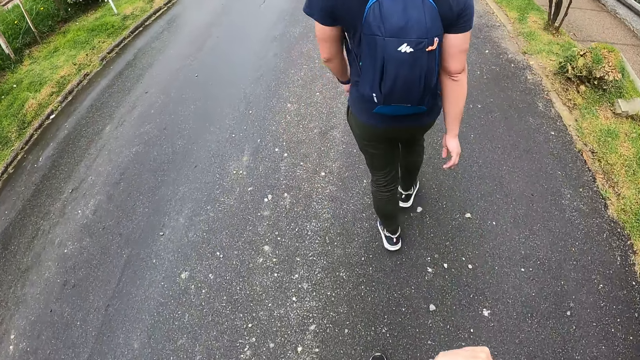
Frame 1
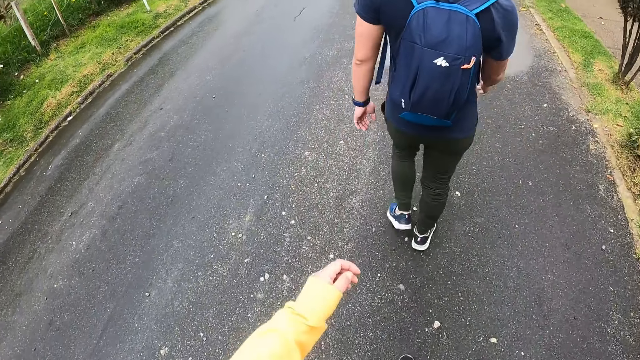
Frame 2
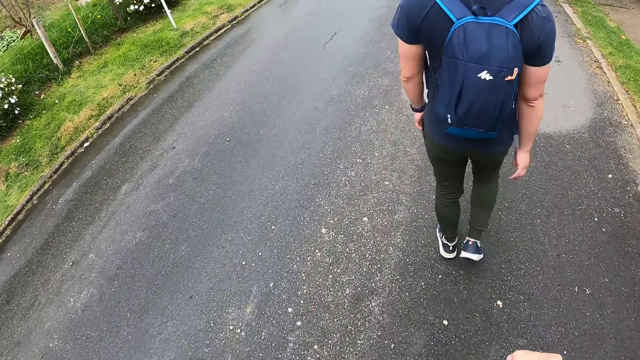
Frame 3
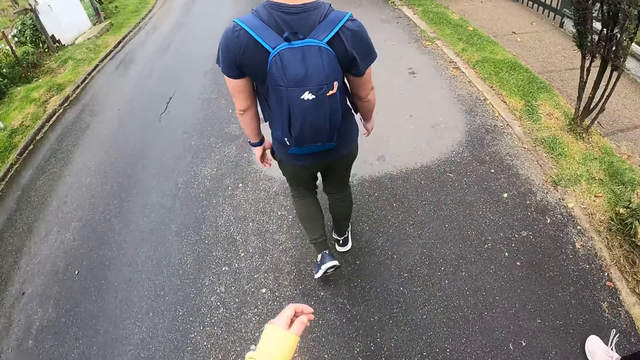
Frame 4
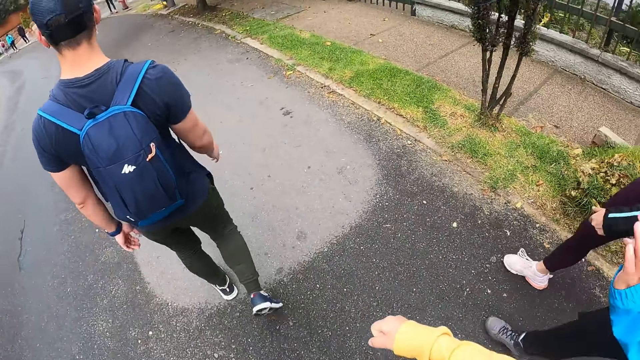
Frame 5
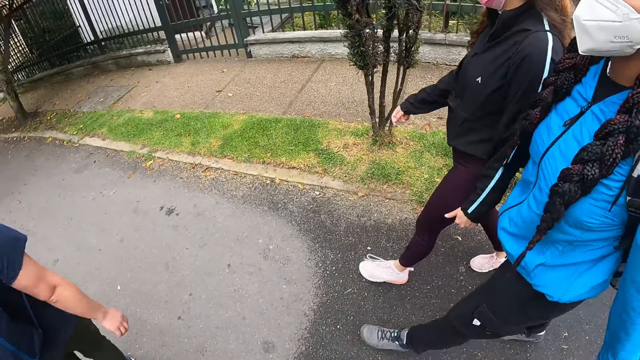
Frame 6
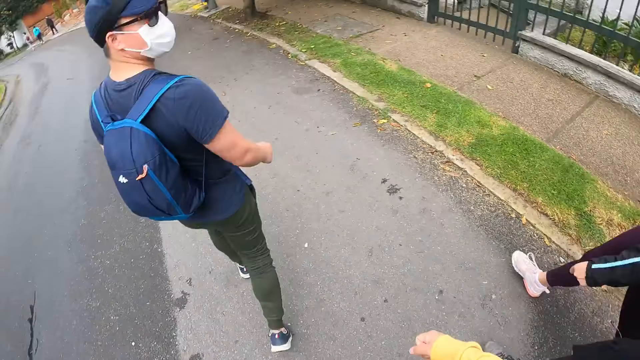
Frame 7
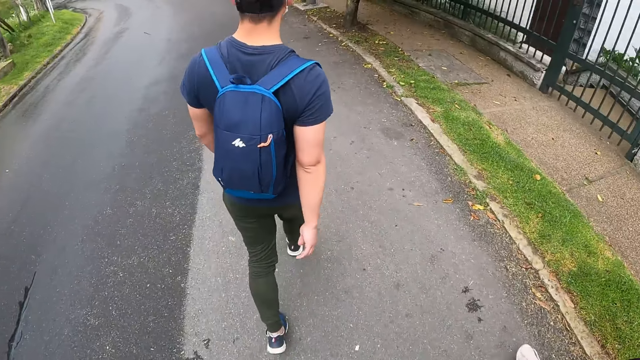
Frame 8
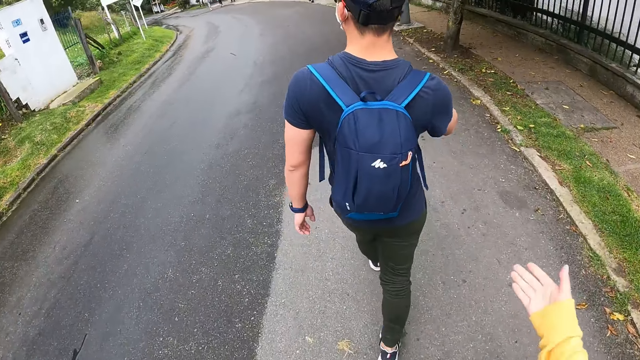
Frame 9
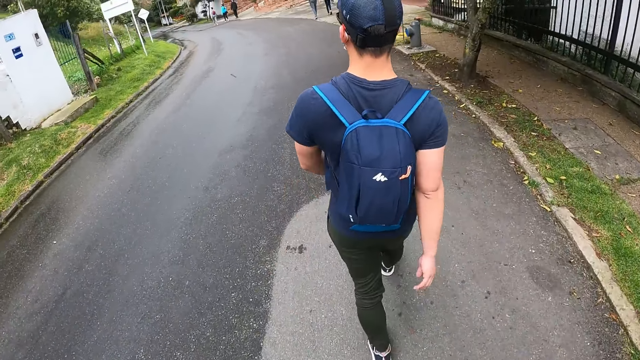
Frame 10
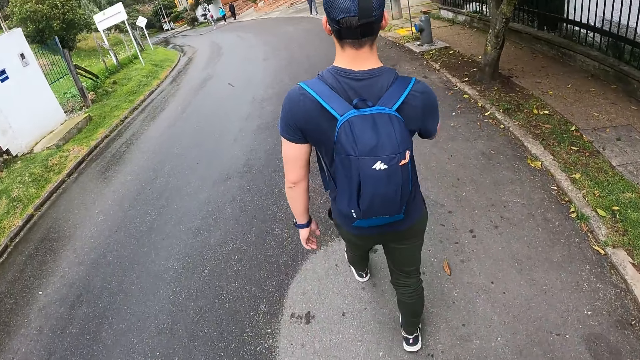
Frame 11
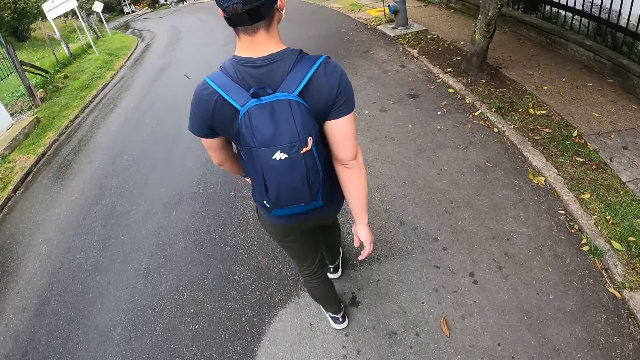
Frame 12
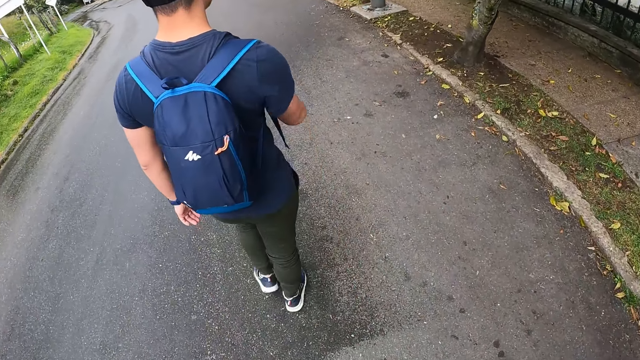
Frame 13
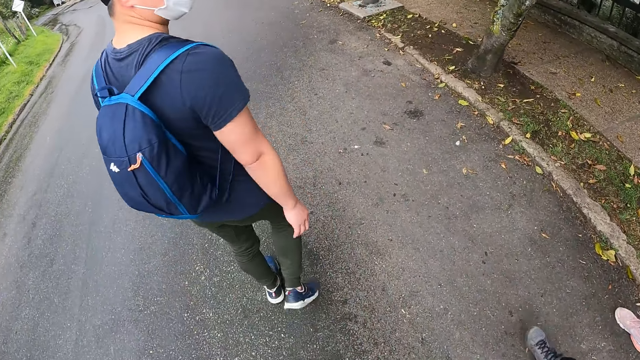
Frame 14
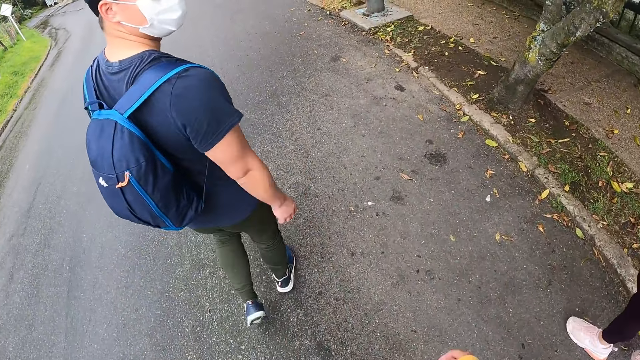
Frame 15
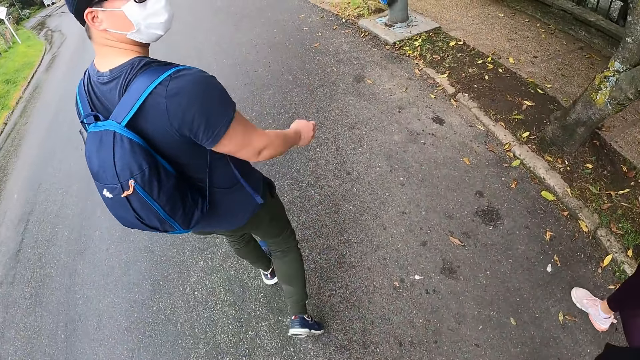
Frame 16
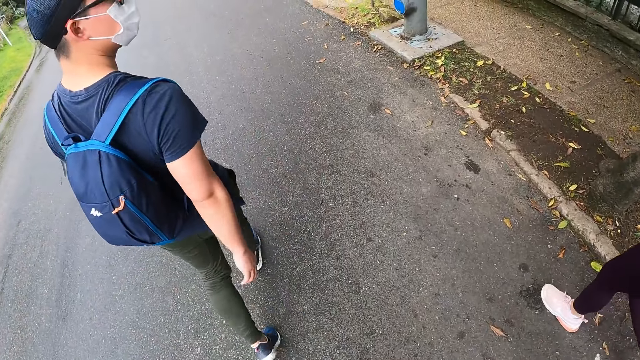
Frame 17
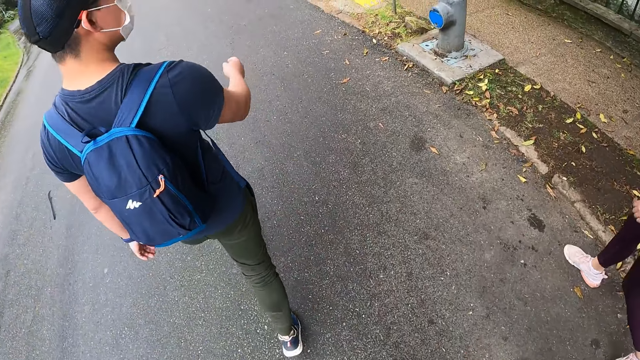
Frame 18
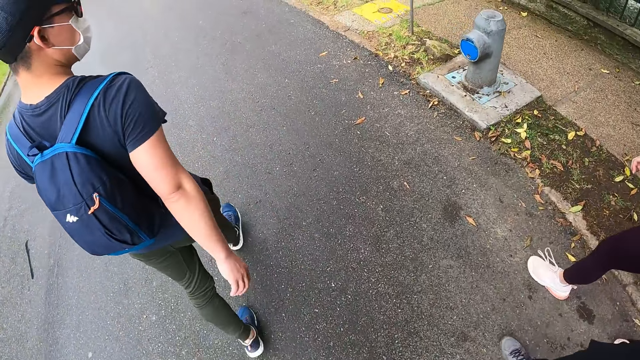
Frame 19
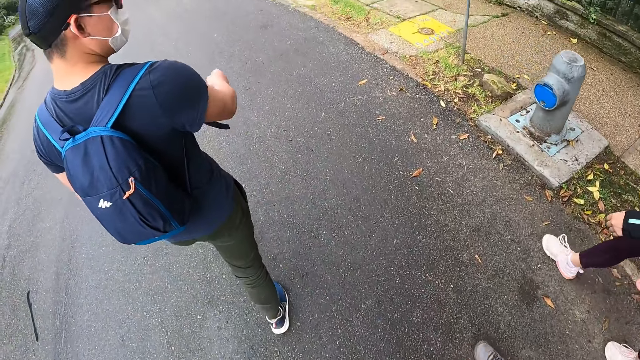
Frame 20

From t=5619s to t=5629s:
The woman walks down the road. Another woman walks down the road. The camera wearer looks around. They walk on the road. The first woman walks down the road. The other woman walks down the road.

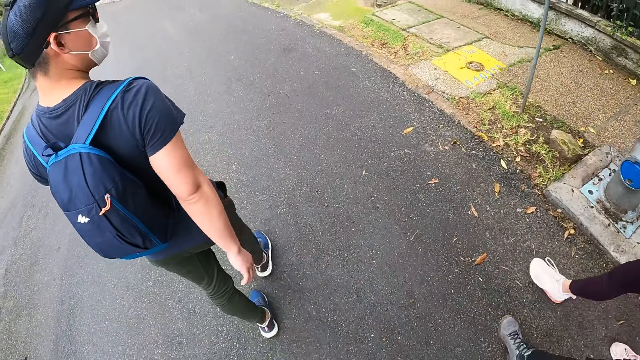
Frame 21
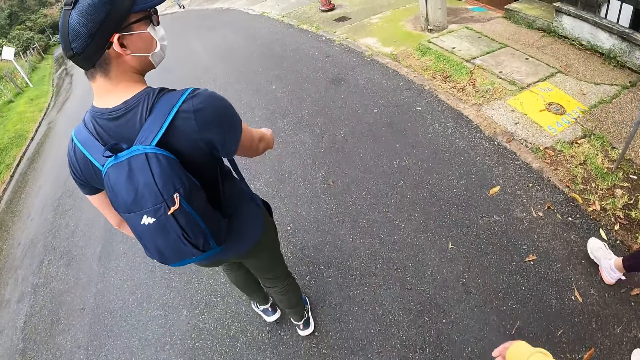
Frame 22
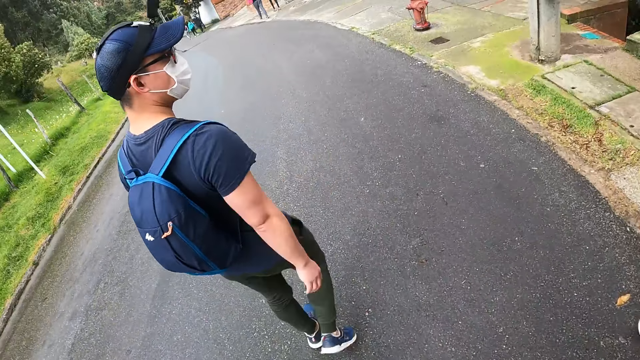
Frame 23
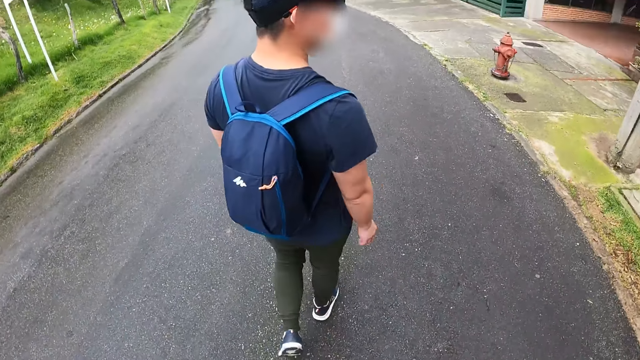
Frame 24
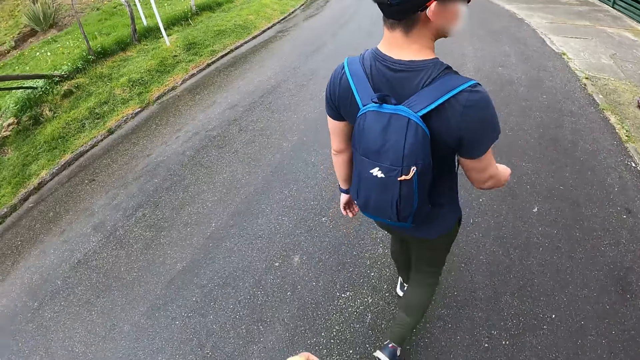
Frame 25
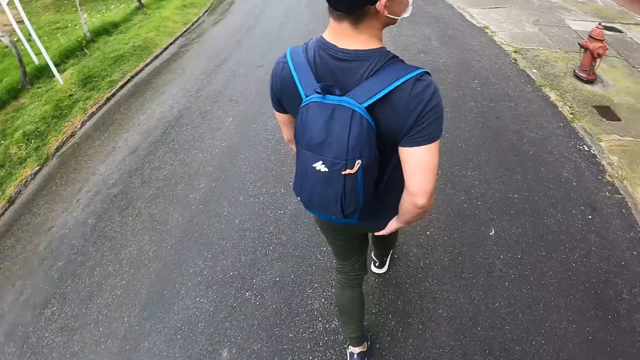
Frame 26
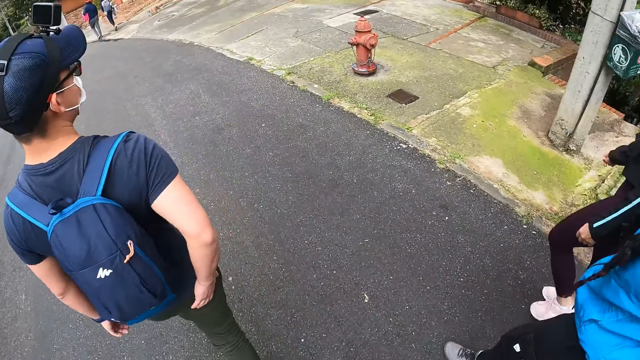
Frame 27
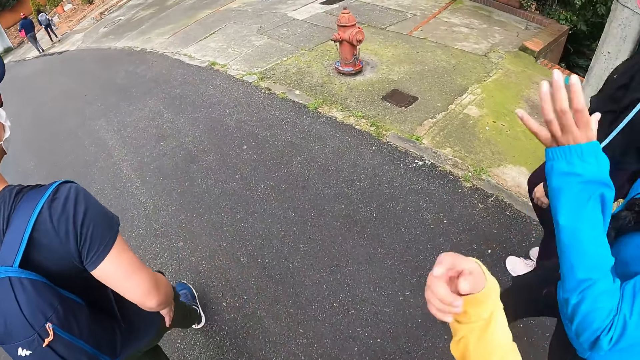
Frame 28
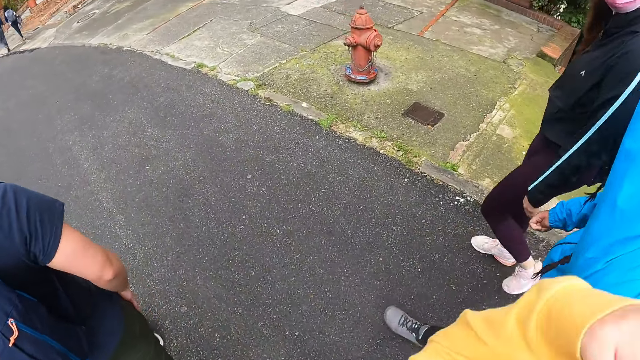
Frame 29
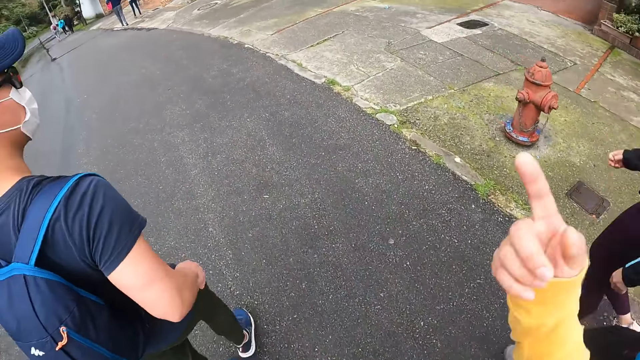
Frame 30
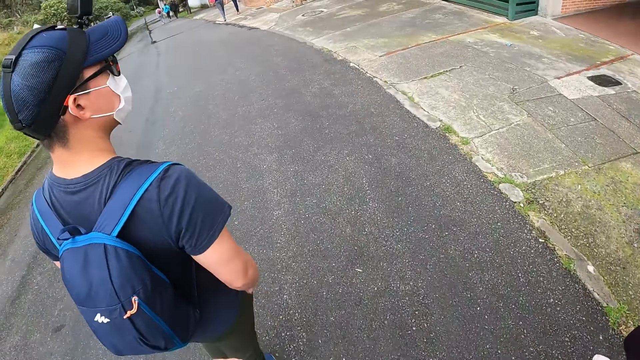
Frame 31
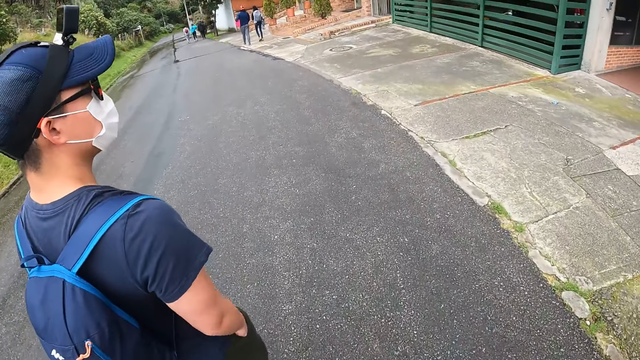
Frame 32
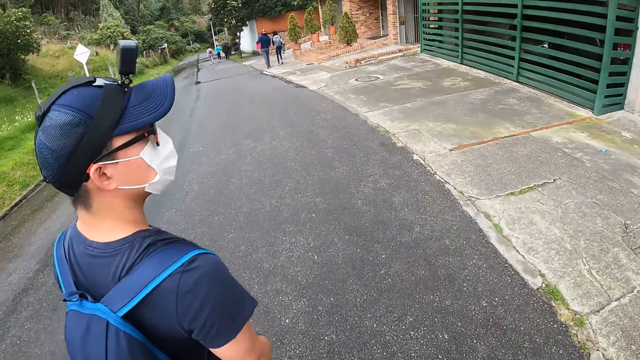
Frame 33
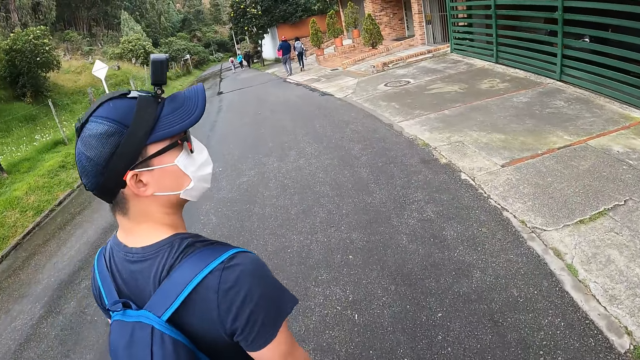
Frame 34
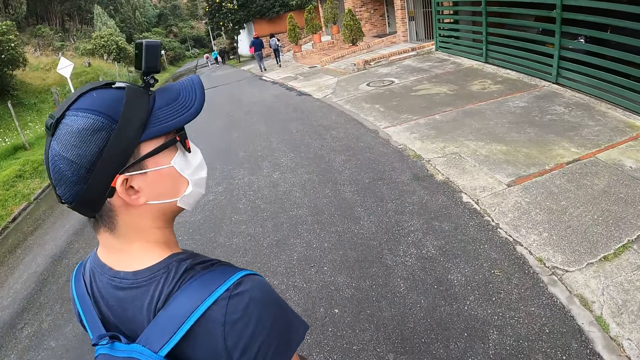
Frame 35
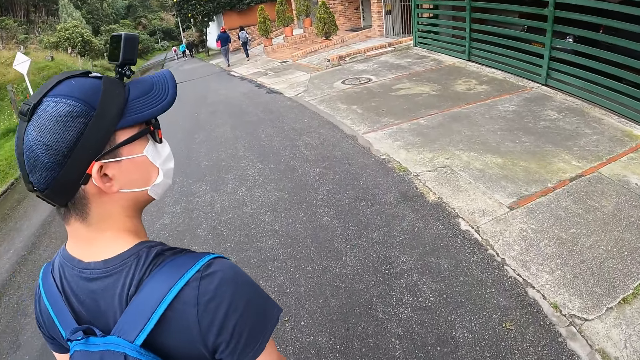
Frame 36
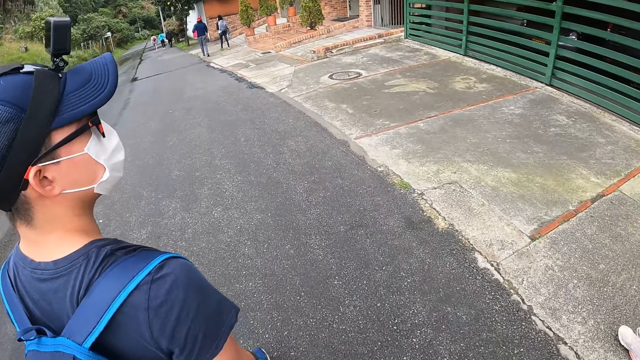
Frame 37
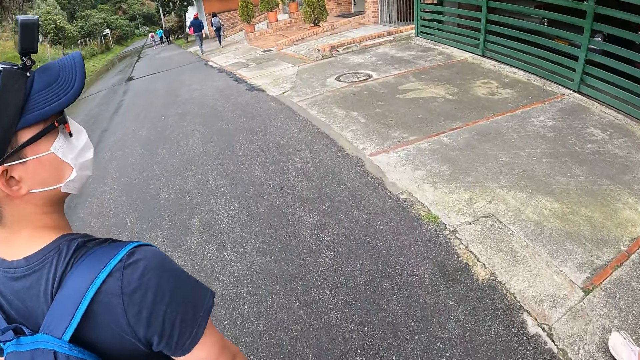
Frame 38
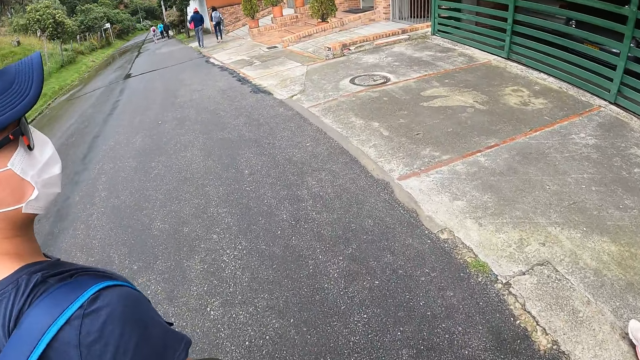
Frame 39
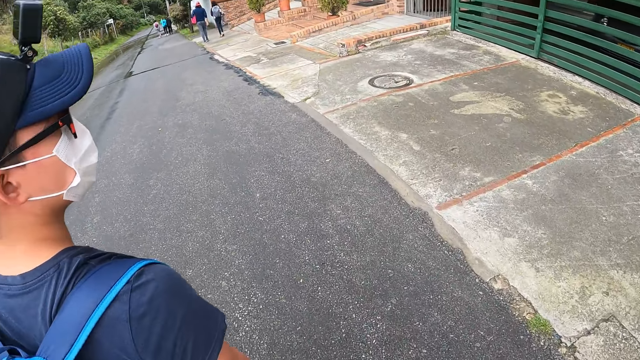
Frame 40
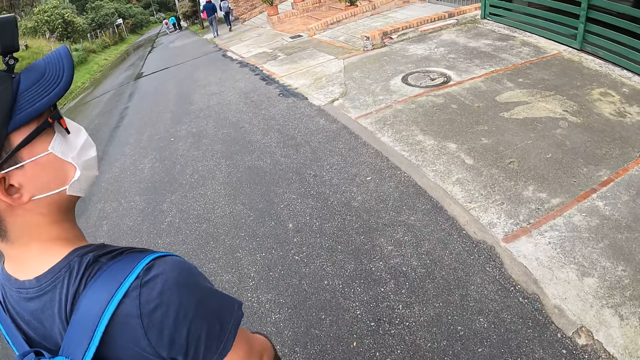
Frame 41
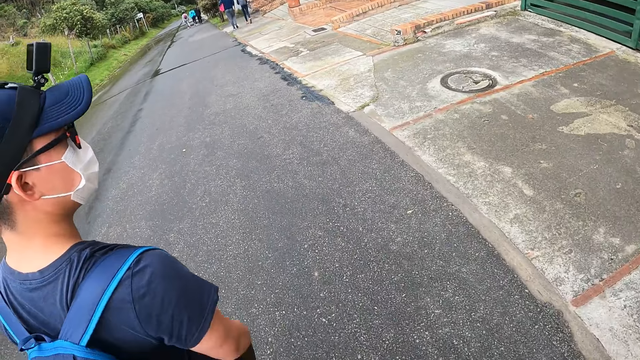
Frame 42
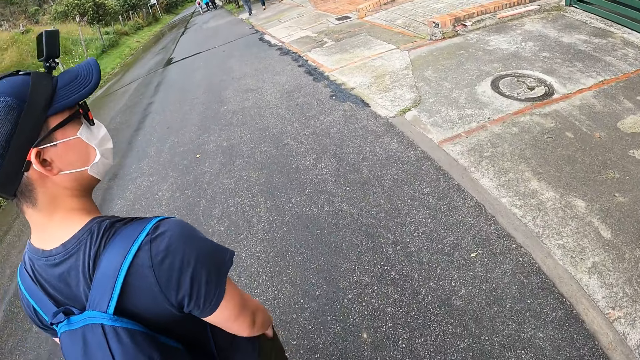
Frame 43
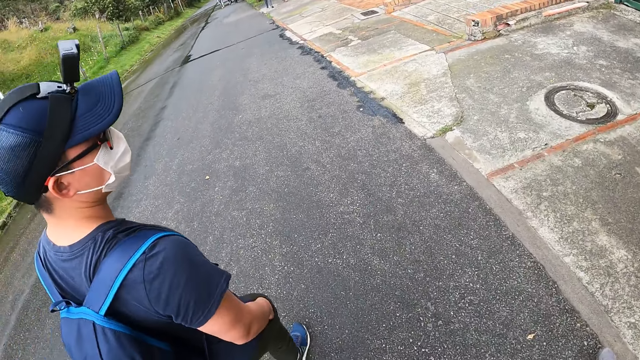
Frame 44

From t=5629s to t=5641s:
The woman walks down the road. Another woman walks down the road. The camera wearer moves the hand. They walk on the road.
